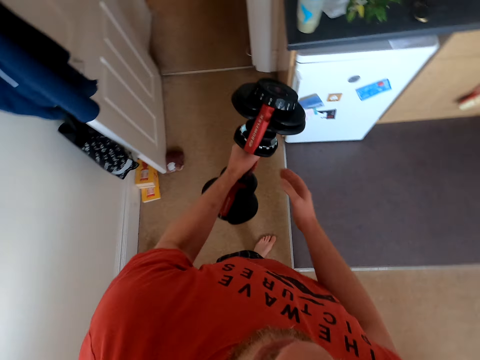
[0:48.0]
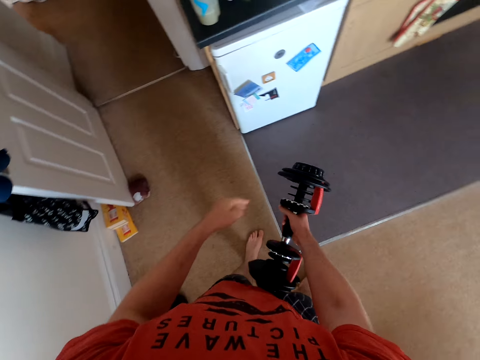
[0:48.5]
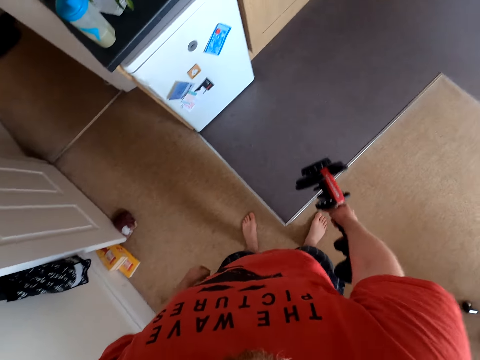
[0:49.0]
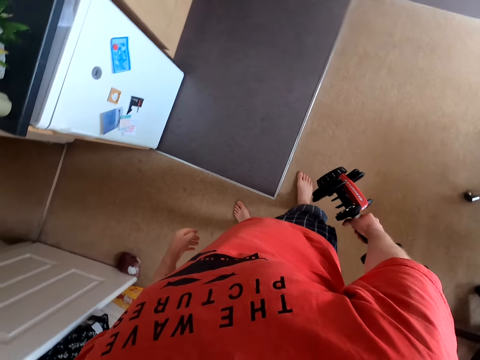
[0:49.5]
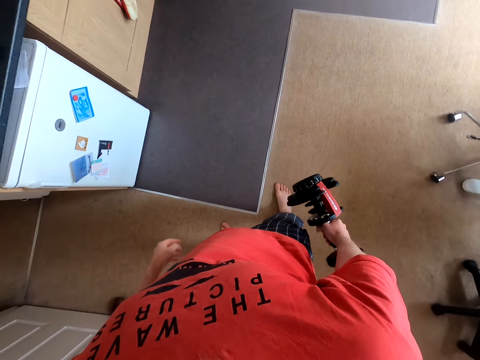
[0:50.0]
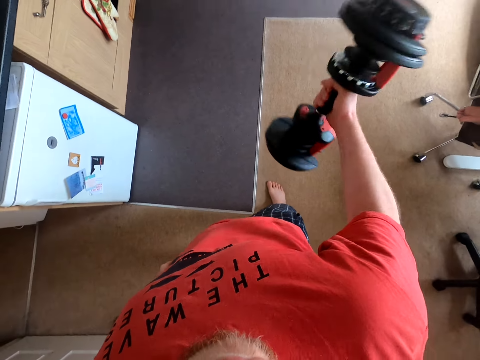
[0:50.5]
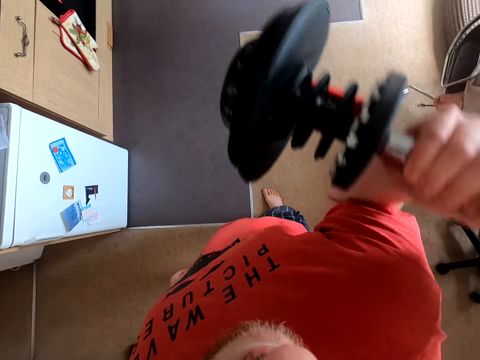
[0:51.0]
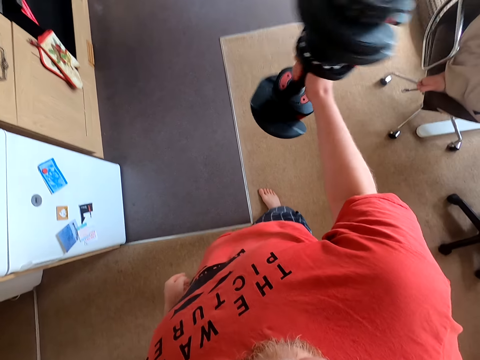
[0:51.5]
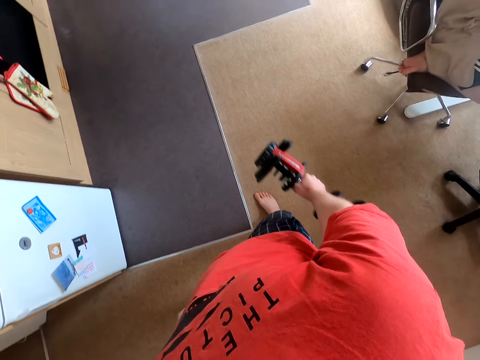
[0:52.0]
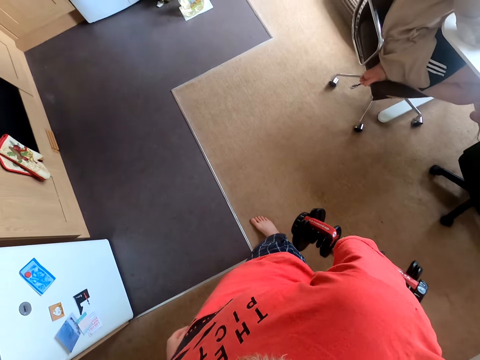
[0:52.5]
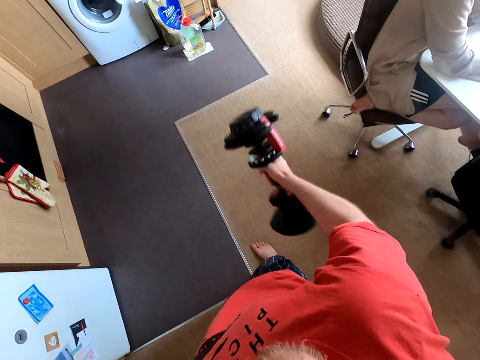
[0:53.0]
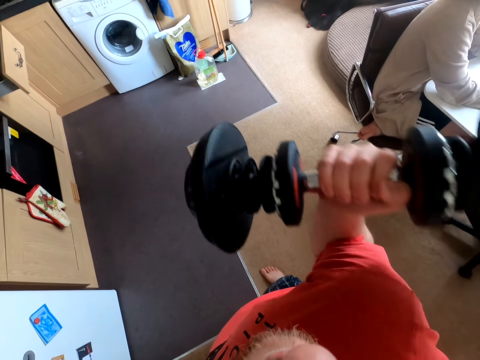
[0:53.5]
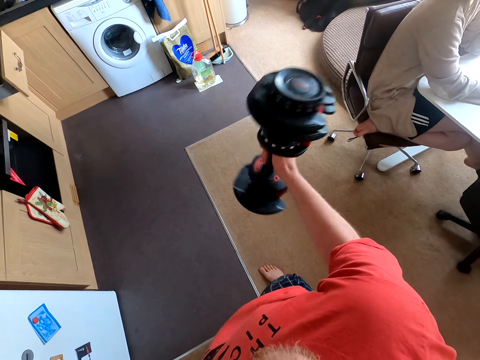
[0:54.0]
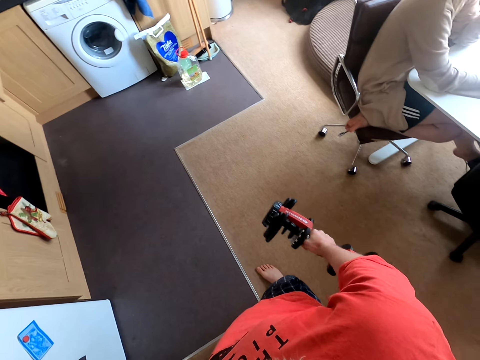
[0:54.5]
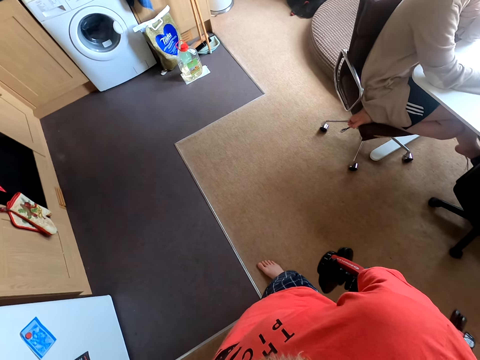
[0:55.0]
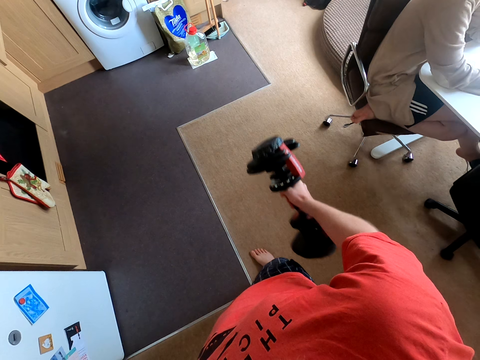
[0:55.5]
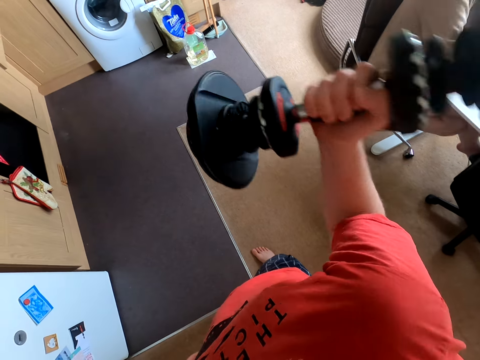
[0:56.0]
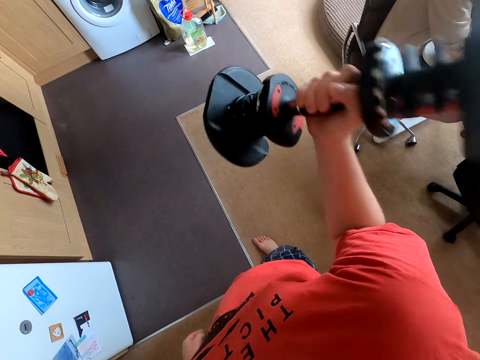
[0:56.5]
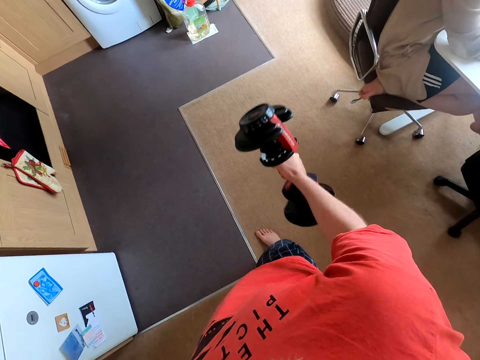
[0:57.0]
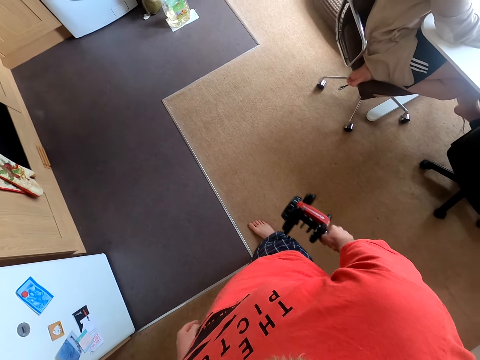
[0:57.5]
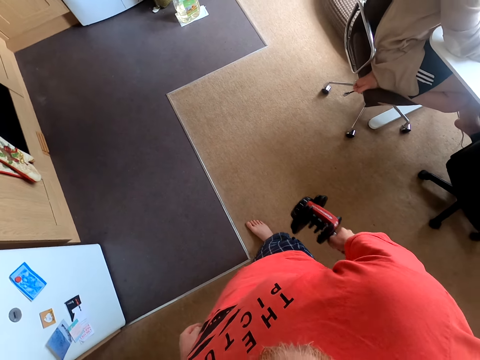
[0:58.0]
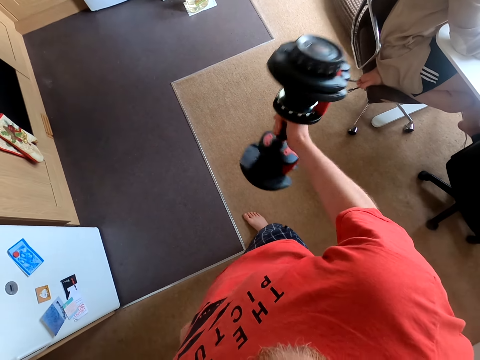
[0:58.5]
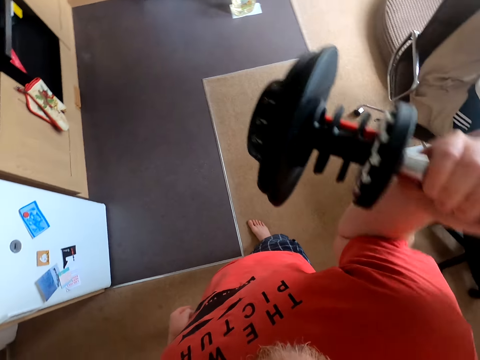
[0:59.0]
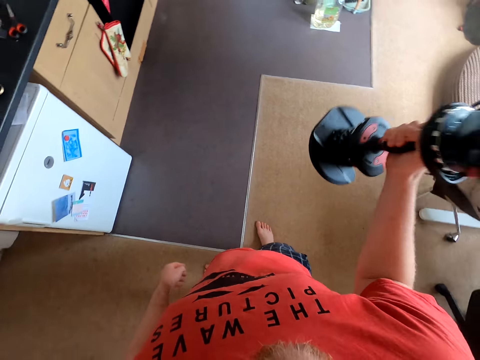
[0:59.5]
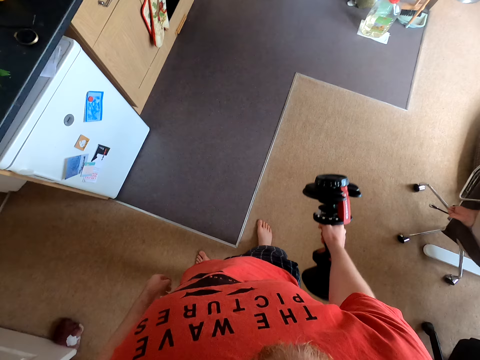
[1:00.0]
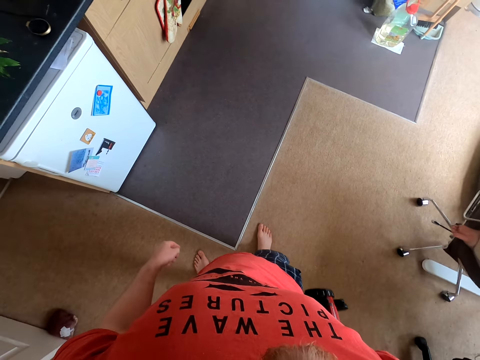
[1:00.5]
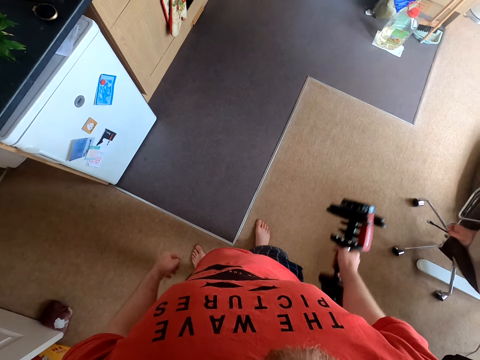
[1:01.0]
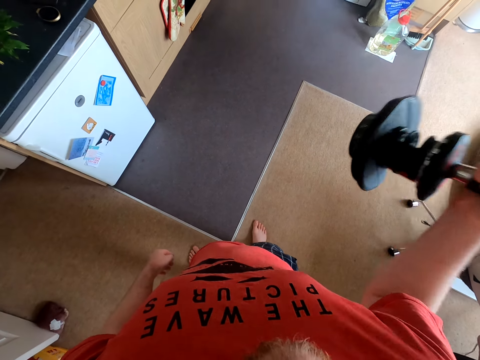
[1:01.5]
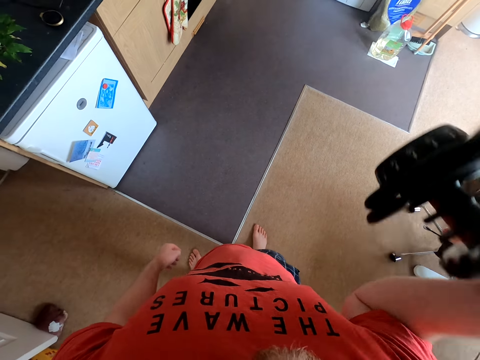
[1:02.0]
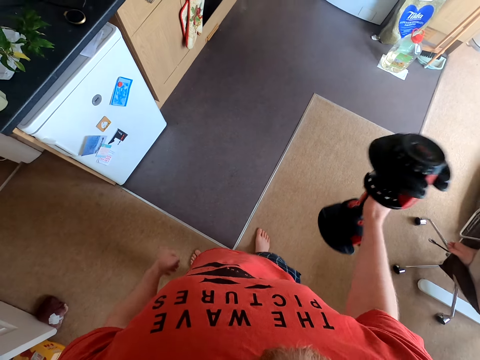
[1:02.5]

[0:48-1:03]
The camera wearer holds the dumbbell with one hand. They exercise with the dumbbell.

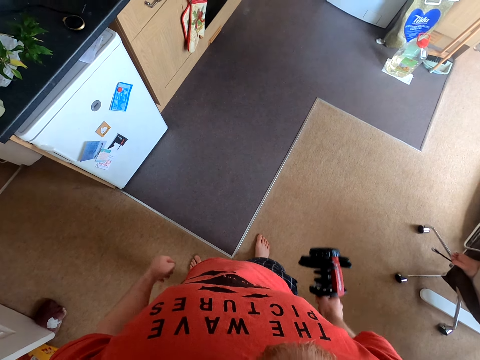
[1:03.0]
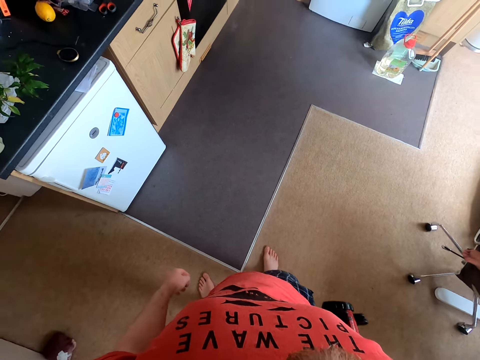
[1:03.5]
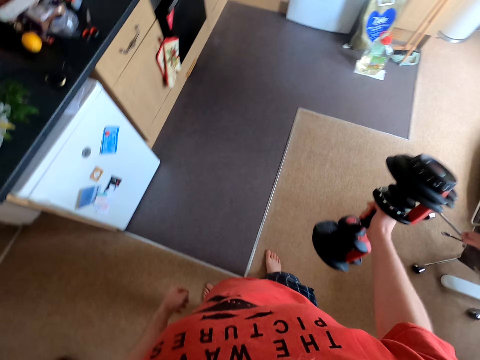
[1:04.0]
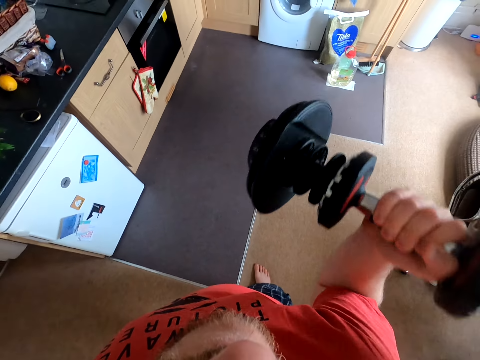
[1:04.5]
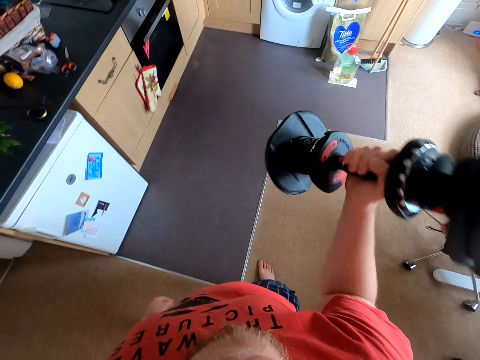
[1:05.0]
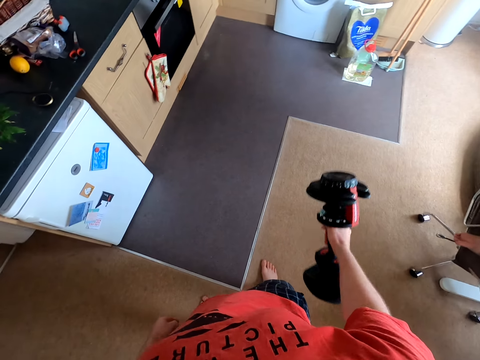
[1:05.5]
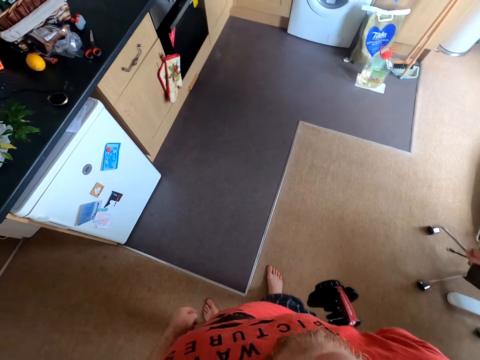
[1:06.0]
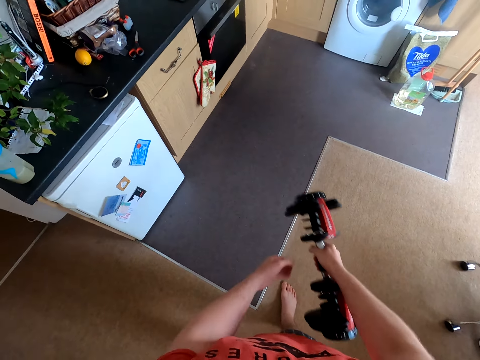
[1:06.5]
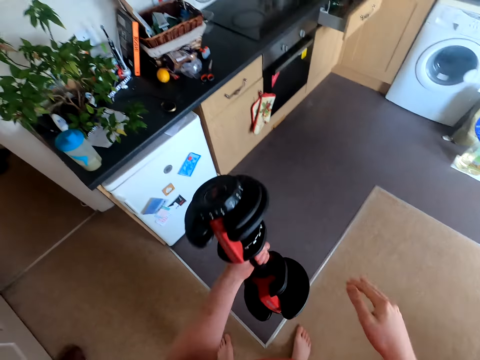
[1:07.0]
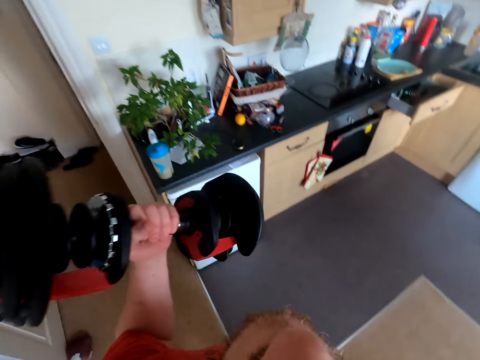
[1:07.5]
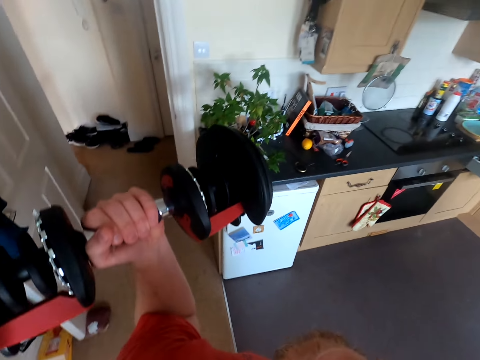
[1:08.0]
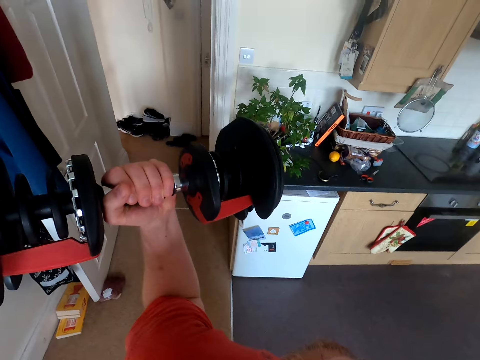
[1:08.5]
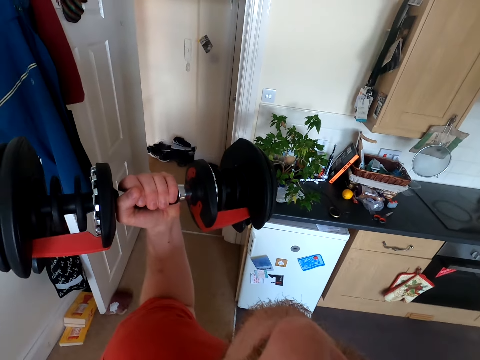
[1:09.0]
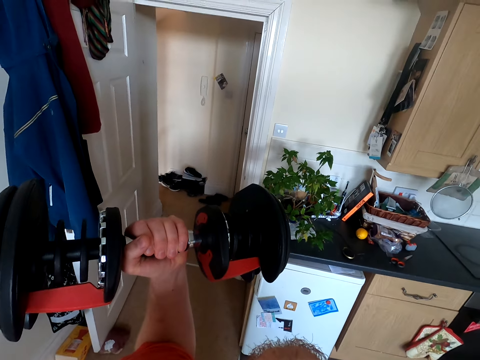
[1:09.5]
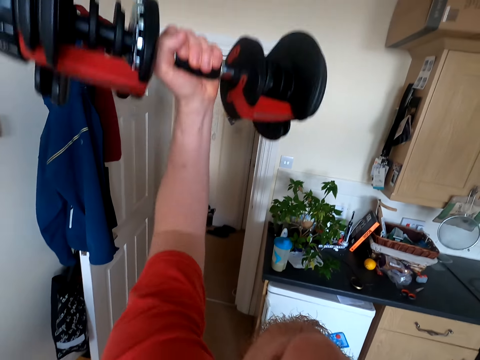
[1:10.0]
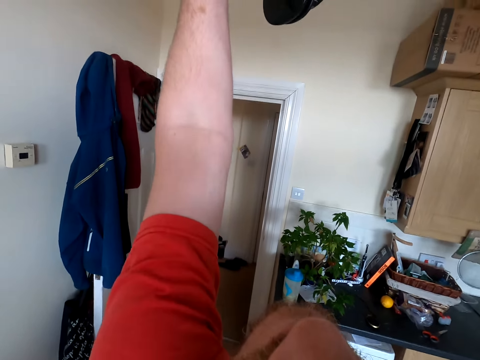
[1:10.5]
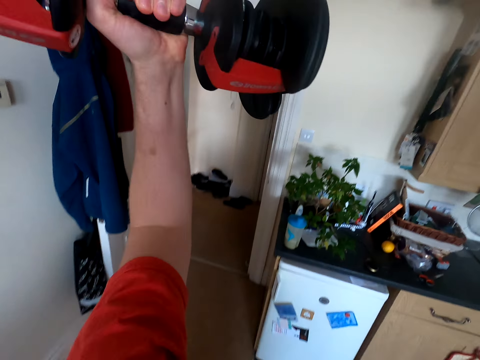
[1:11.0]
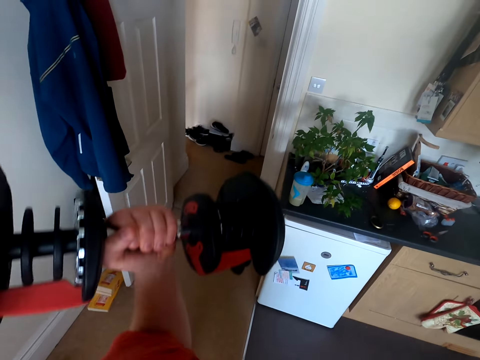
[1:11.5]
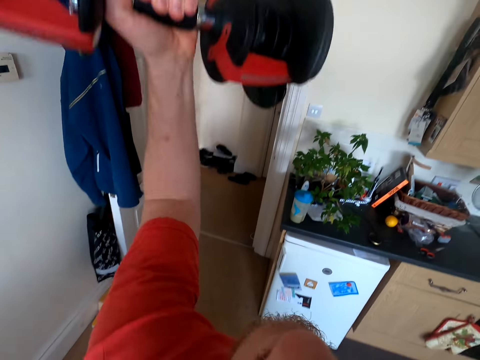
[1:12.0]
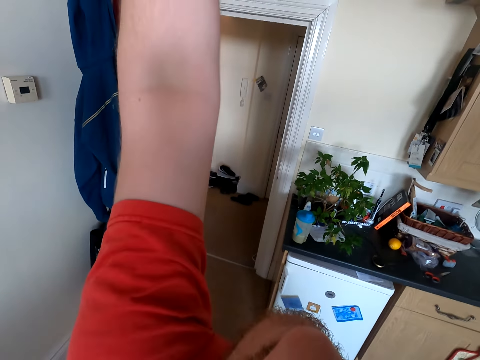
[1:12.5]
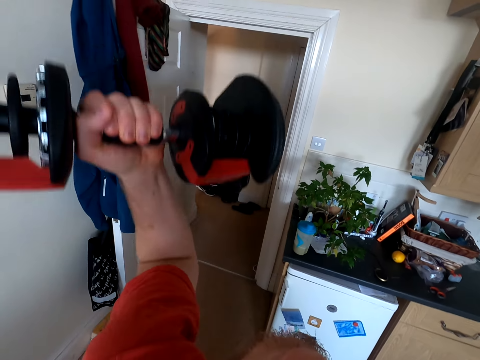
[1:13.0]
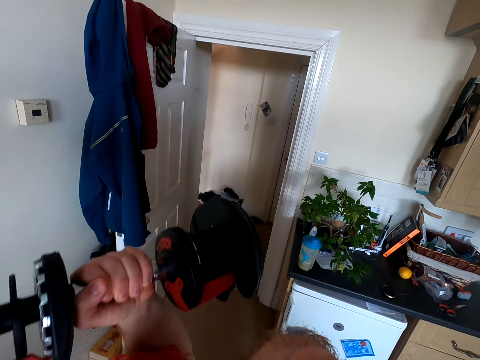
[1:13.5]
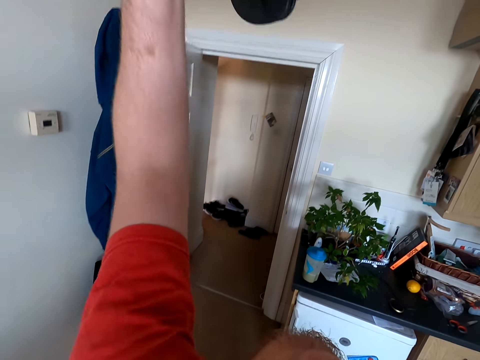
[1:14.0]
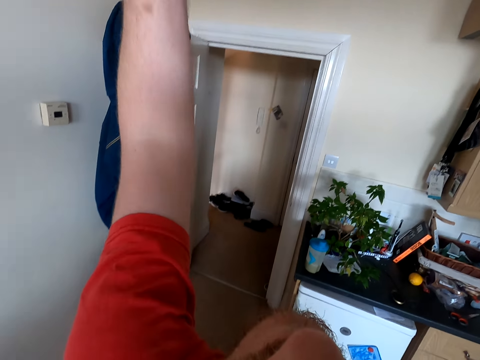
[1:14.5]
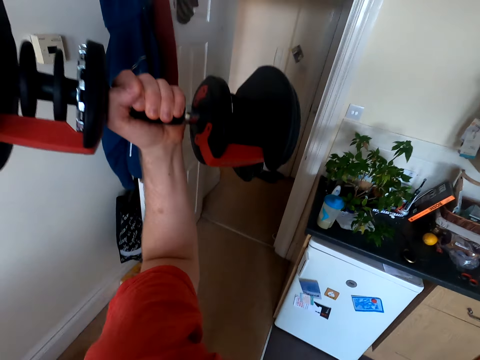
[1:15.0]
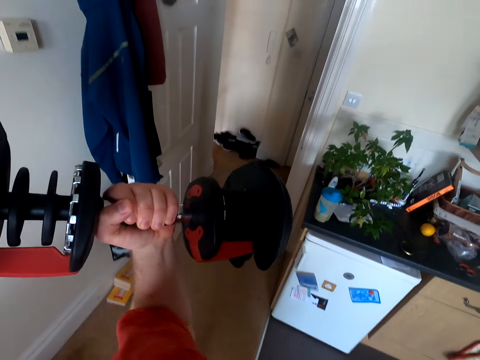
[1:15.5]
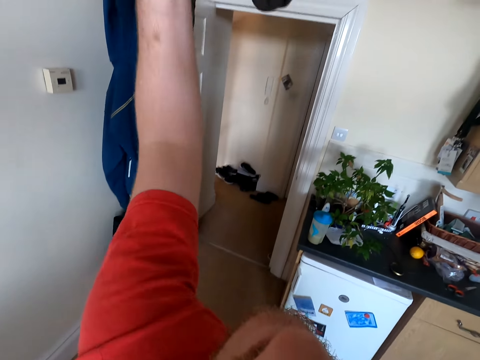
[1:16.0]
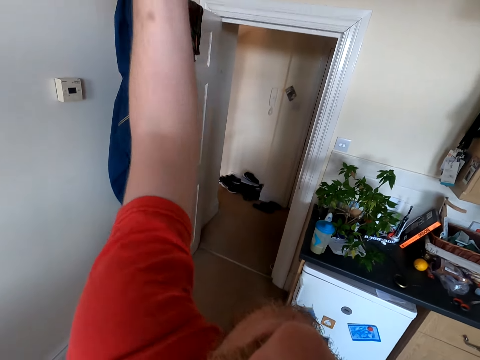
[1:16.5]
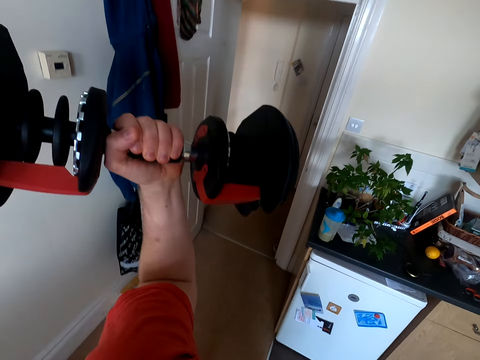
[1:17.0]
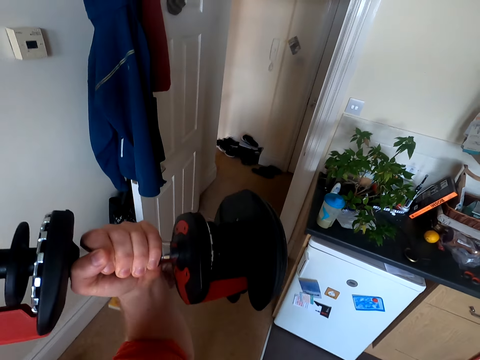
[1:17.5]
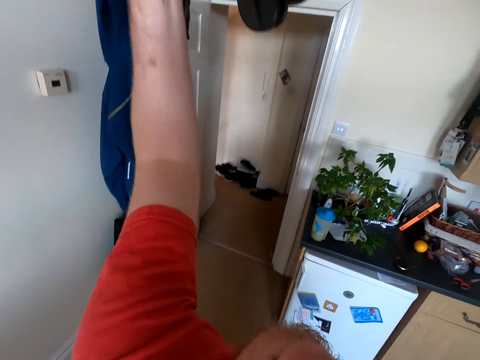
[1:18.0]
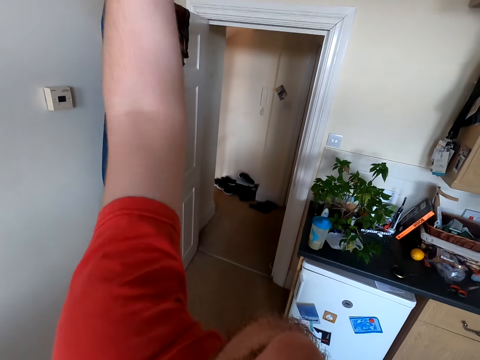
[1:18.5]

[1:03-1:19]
The camera wearer holds the dumbbell with one hand. They exercise with the dumbbell.
